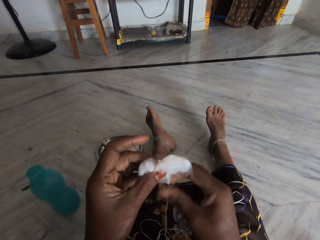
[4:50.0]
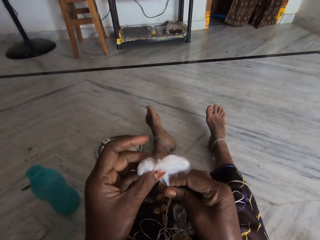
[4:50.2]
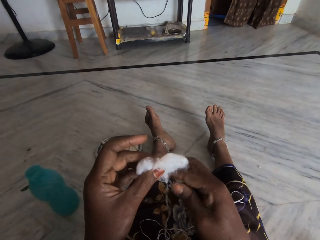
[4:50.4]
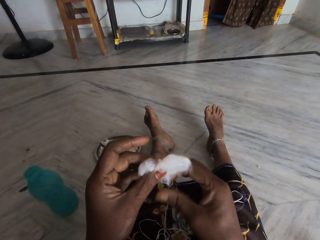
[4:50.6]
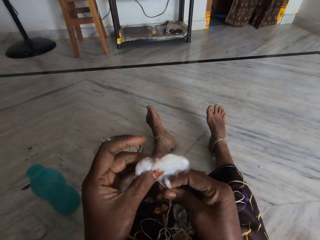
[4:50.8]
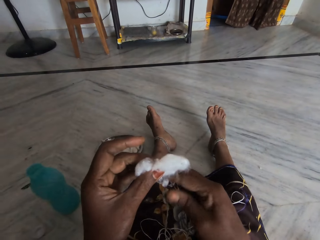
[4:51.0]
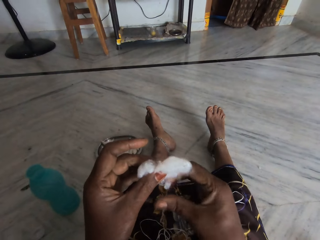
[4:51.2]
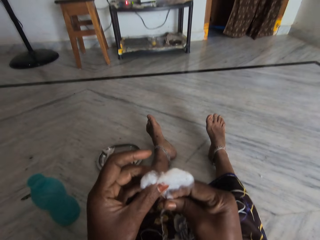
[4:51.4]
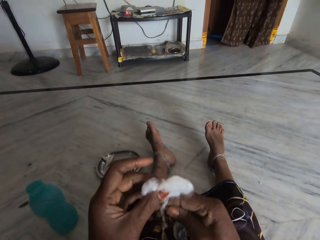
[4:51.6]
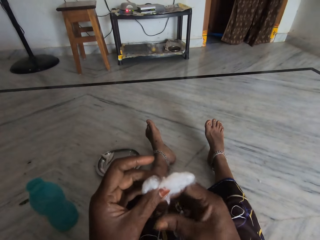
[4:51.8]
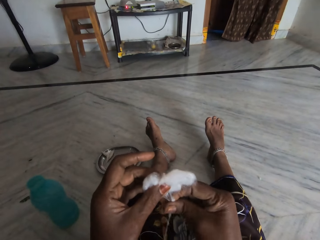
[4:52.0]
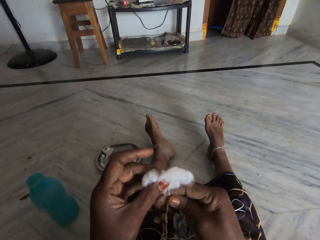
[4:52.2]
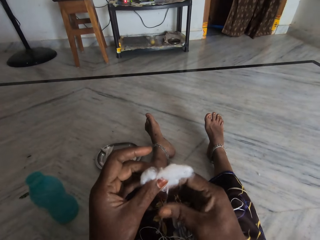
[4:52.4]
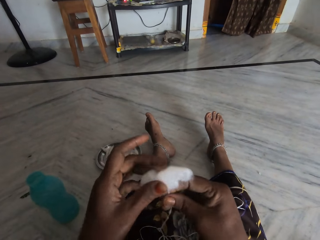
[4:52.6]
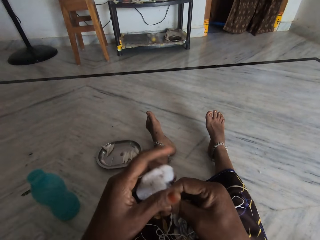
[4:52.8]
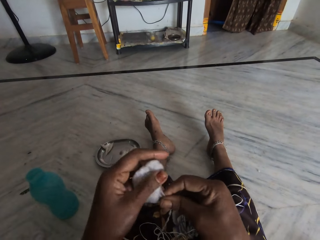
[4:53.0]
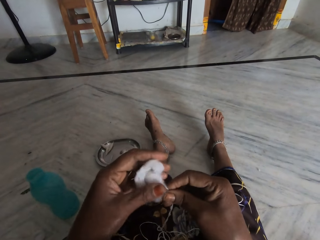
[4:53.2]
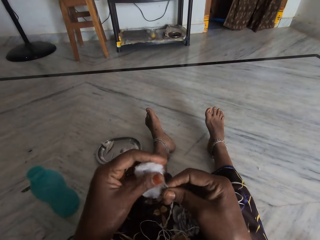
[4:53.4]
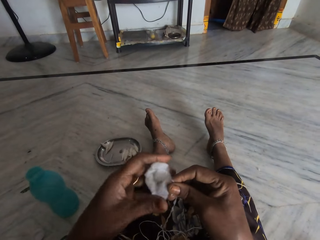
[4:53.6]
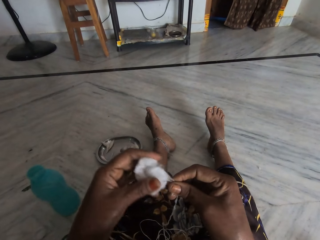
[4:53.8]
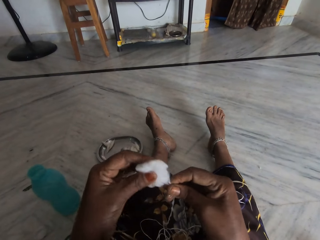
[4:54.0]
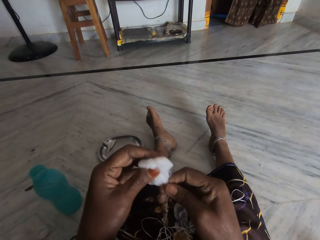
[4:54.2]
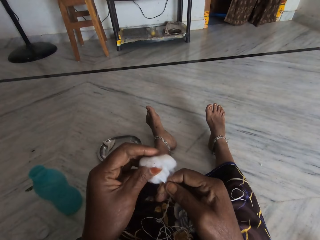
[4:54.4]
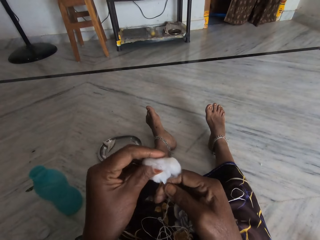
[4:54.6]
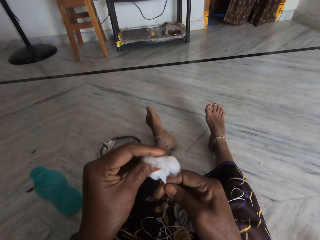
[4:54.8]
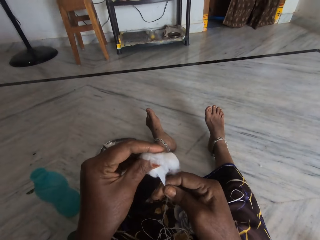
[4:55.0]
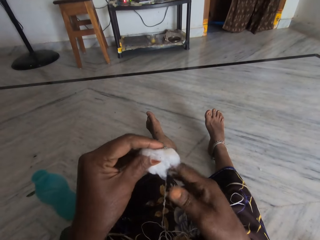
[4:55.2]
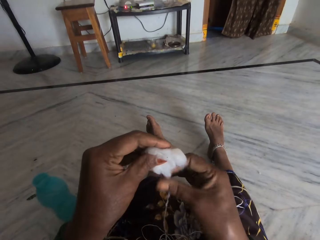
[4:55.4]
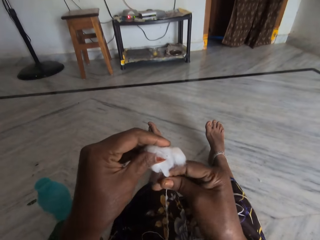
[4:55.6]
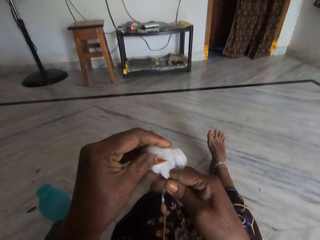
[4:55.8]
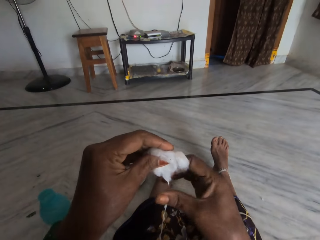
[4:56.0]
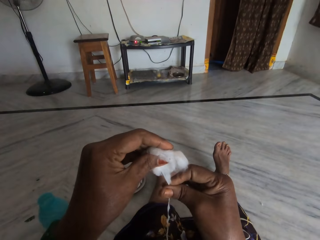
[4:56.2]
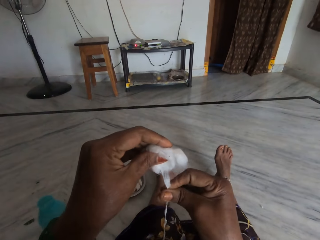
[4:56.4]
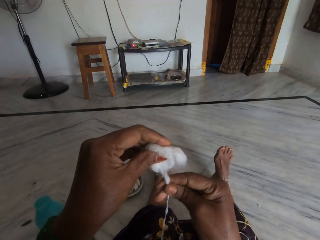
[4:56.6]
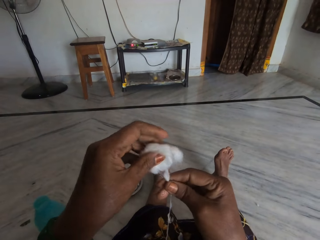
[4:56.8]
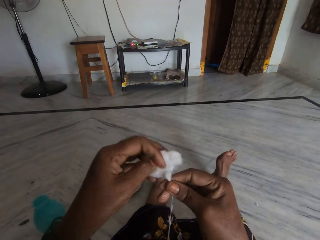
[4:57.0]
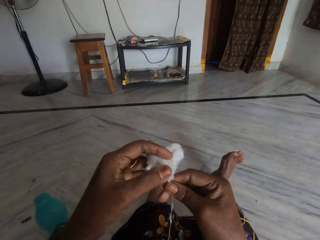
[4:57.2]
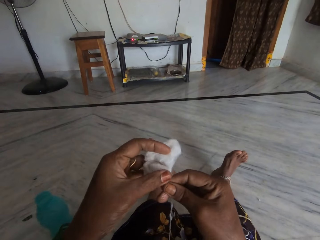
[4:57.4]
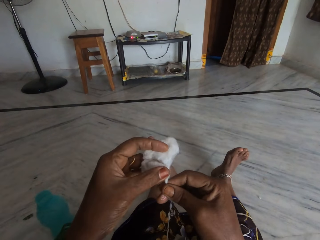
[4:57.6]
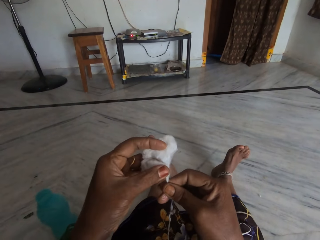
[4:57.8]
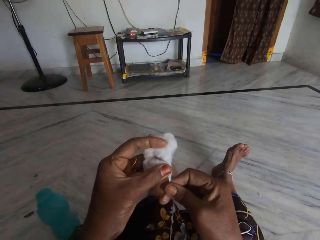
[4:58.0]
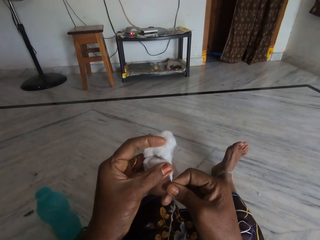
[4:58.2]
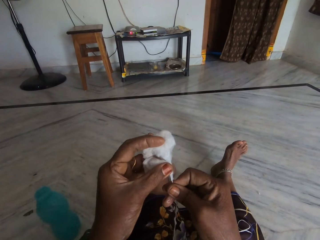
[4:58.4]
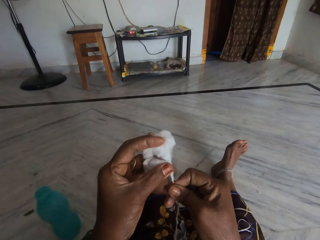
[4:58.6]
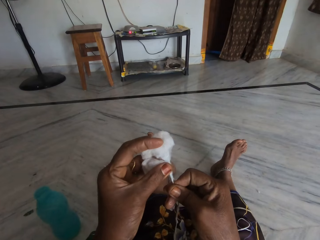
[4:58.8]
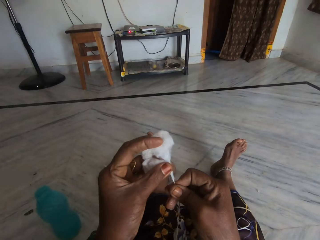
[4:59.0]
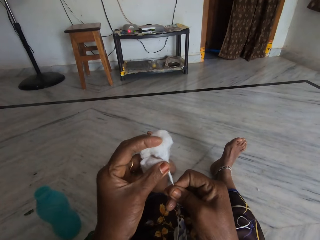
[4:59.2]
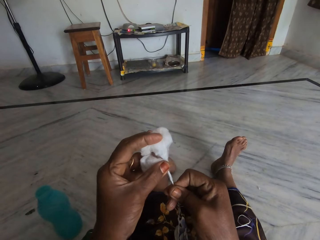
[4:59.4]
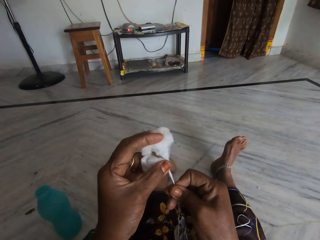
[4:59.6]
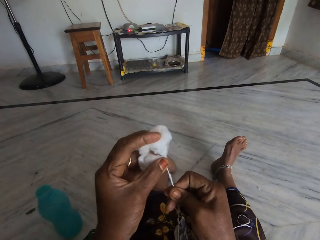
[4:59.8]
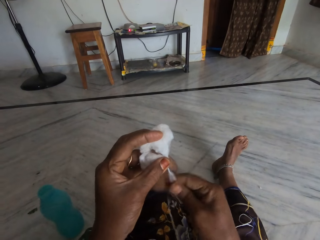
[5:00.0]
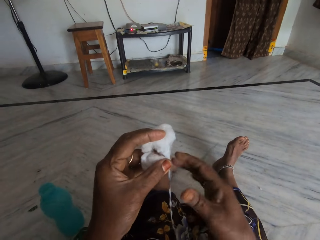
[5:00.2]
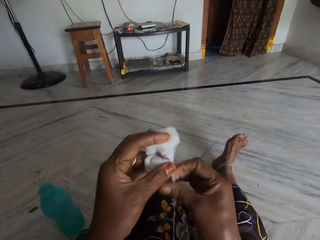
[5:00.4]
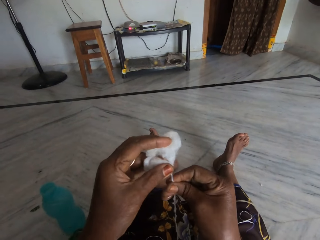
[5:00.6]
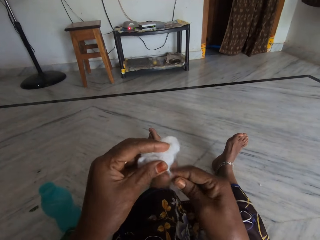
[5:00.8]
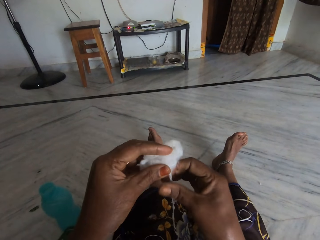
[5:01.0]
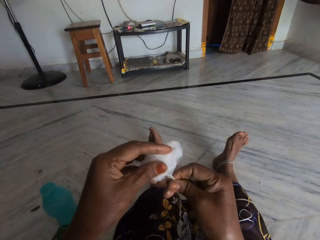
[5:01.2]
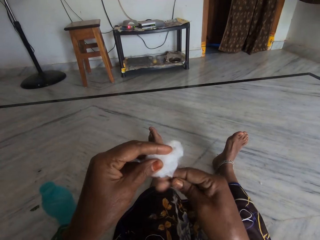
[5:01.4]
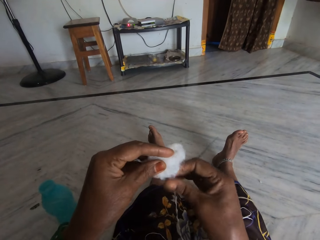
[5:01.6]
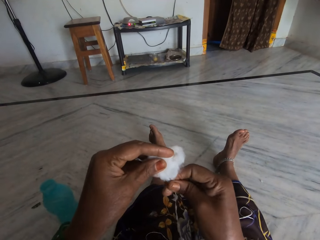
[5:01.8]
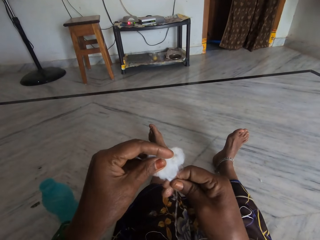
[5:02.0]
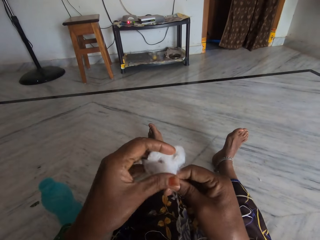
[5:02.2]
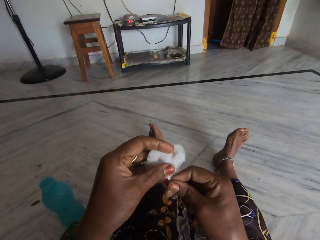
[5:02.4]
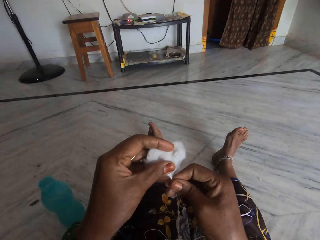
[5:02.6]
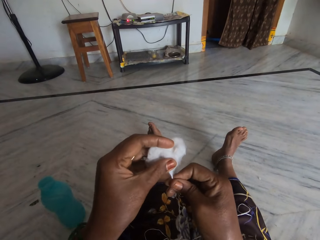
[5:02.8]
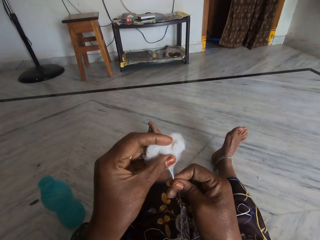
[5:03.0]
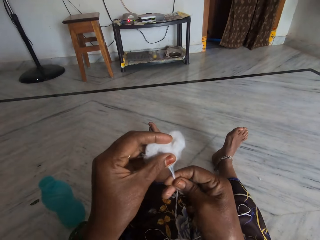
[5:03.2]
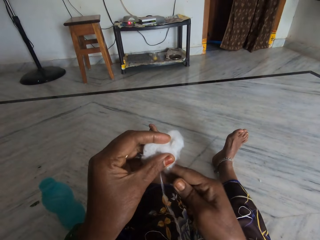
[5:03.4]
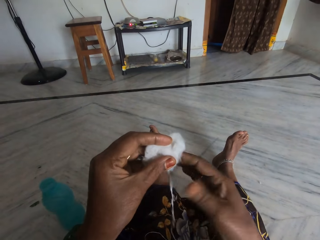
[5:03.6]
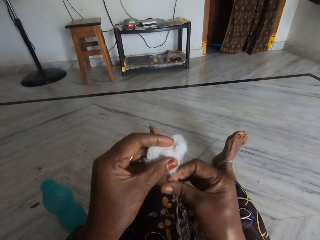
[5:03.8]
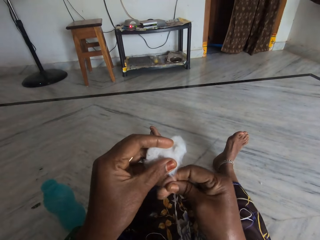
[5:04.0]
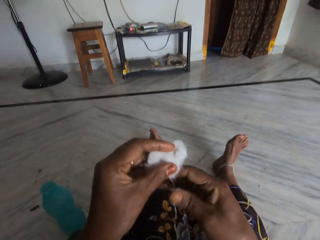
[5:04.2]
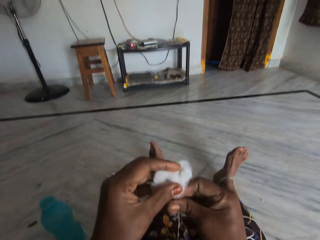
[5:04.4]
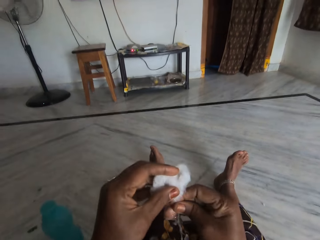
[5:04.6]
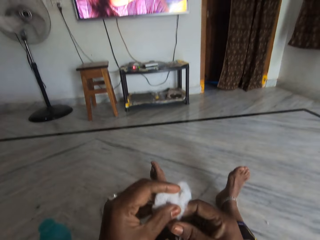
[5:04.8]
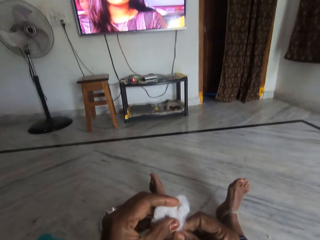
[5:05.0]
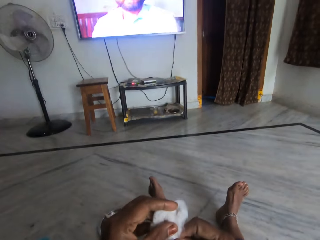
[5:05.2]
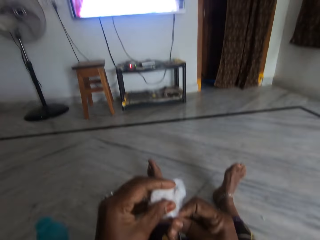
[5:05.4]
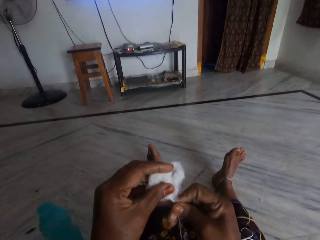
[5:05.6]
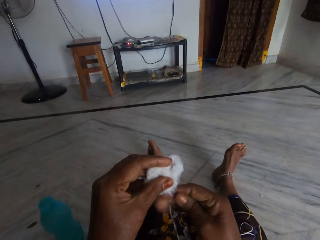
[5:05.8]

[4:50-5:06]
The camera wearer presses the cotton. They pull the cotton and twist the cotton into a thread.

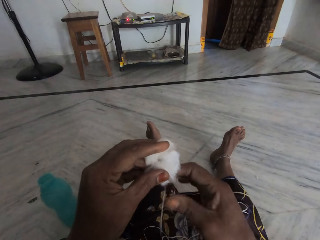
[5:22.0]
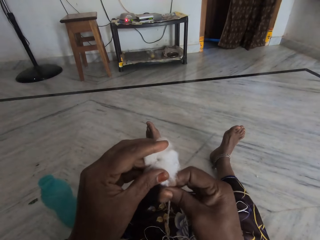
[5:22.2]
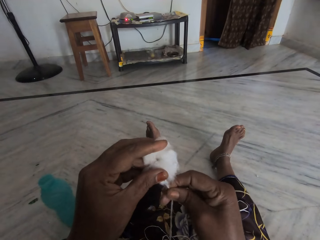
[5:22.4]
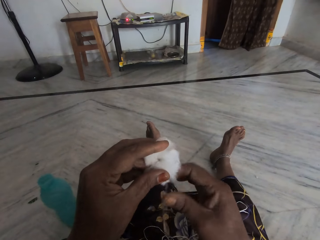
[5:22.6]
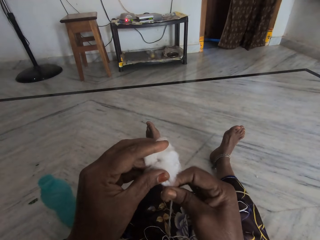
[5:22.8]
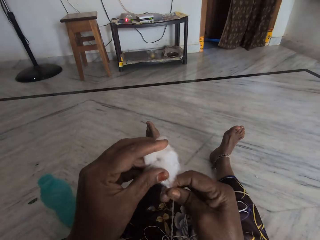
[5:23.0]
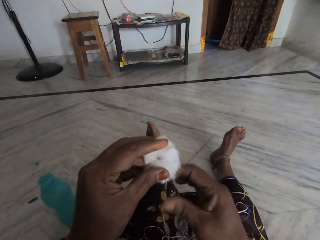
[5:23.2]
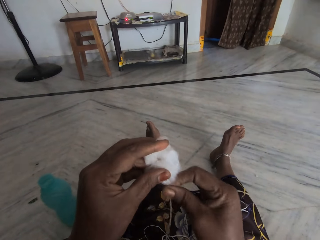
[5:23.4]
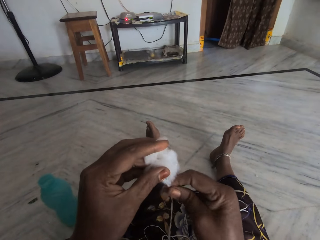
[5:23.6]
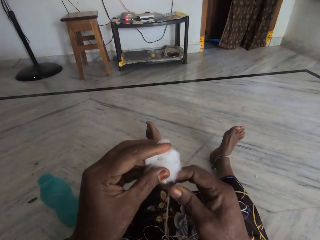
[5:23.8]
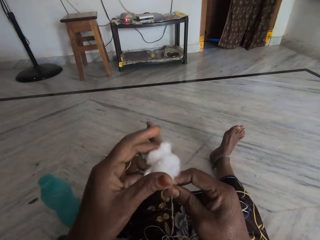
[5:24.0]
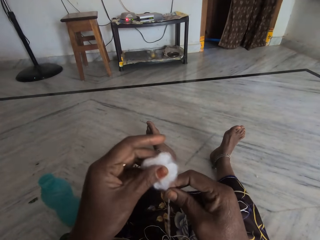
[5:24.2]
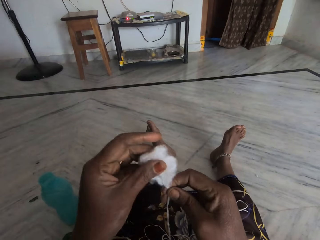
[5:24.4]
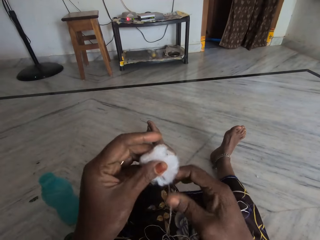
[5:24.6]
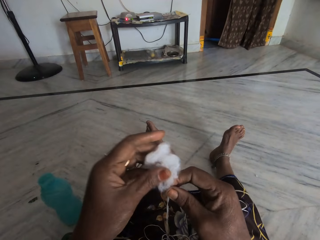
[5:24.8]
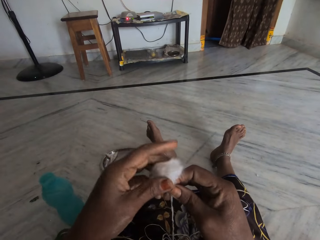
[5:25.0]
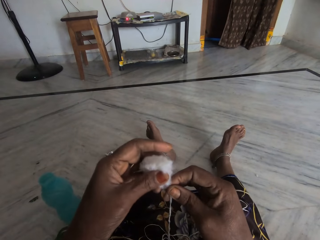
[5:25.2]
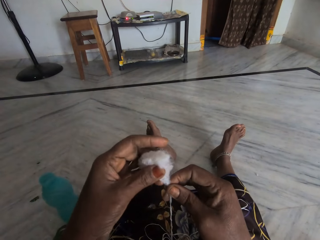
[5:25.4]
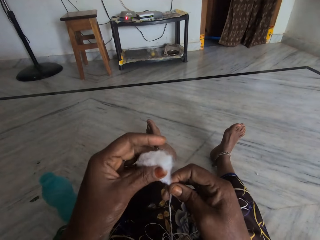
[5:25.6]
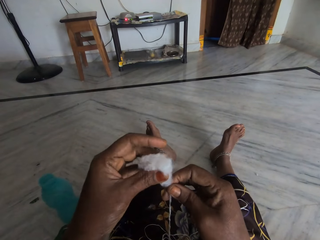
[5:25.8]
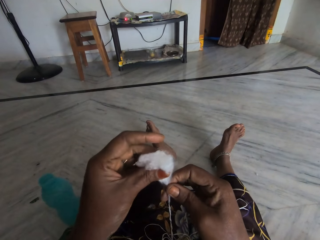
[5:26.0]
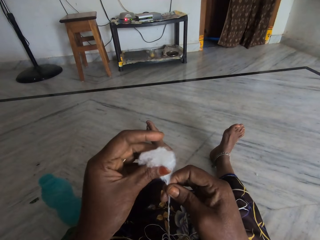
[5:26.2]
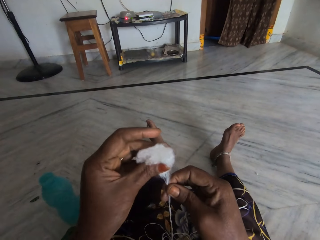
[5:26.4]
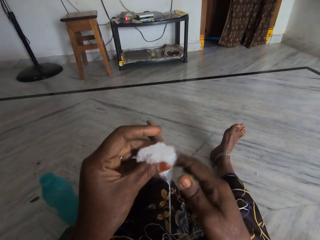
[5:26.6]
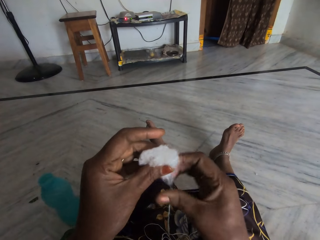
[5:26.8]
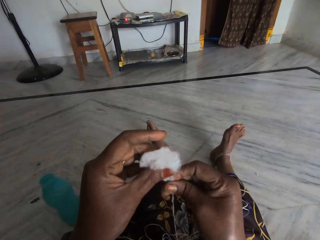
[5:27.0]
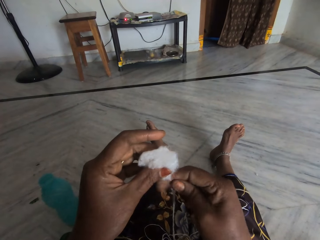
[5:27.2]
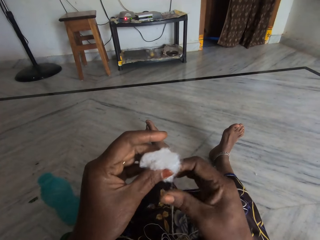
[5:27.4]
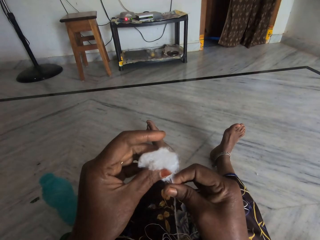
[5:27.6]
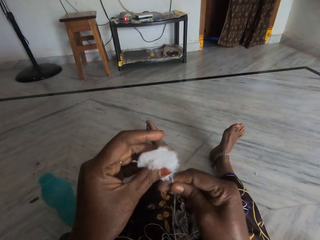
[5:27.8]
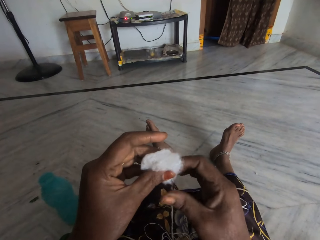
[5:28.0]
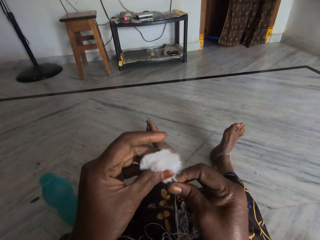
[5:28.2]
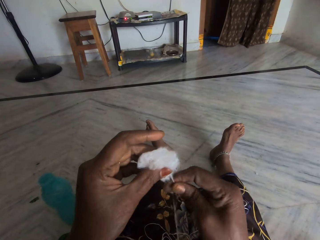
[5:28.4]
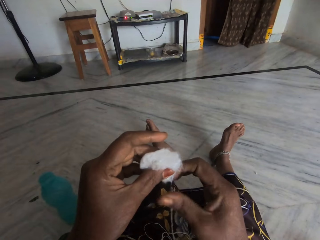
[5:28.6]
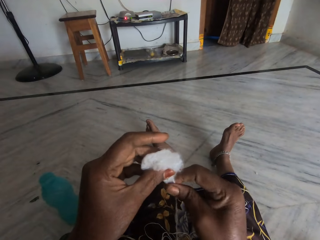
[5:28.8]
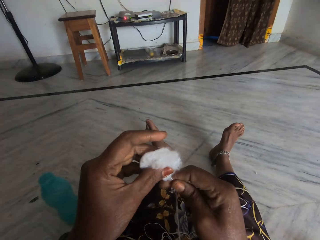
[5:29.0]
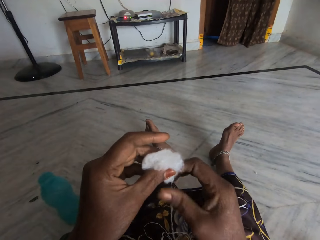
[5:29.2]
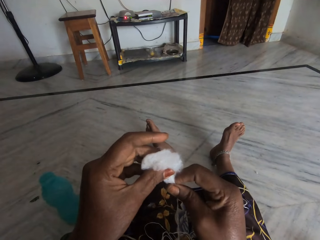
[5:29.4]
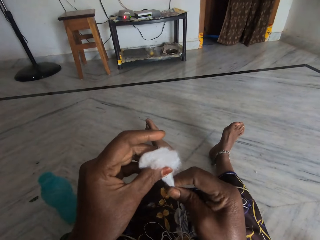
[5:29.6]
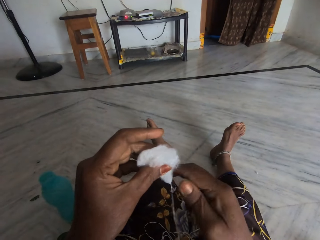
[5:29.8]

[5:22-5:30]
The camera wearer adjusts the cotton.
